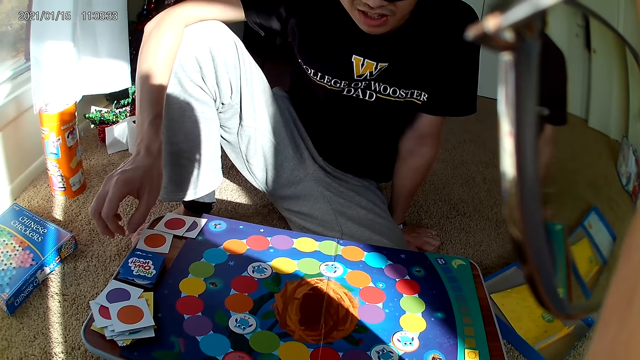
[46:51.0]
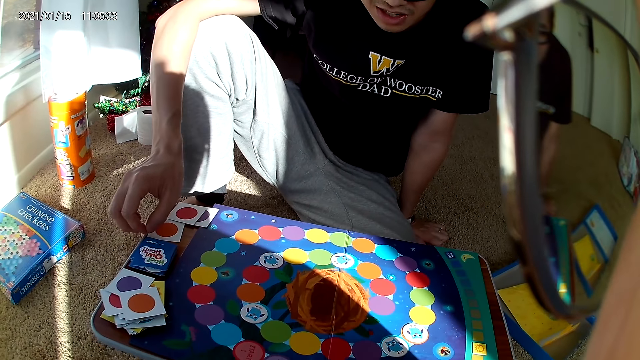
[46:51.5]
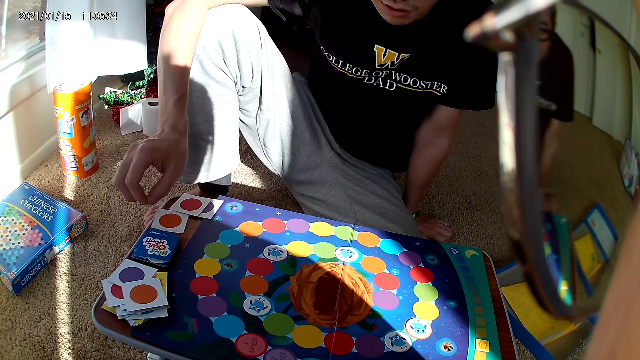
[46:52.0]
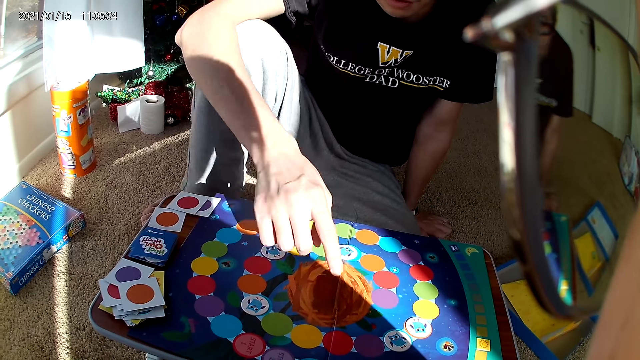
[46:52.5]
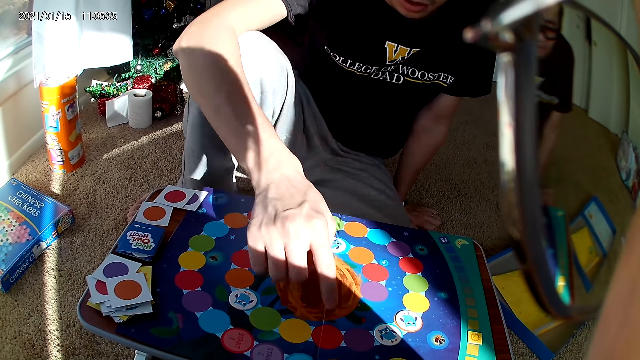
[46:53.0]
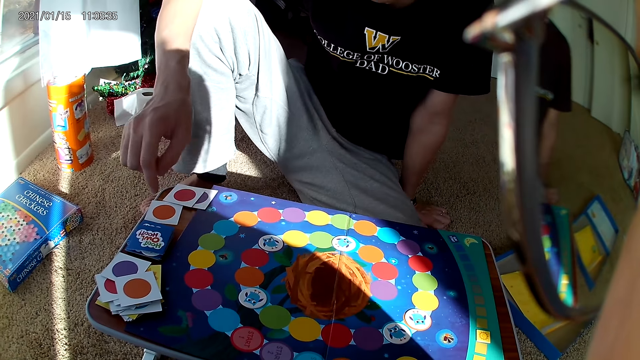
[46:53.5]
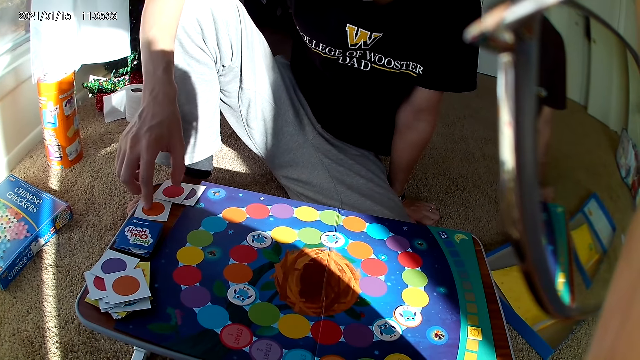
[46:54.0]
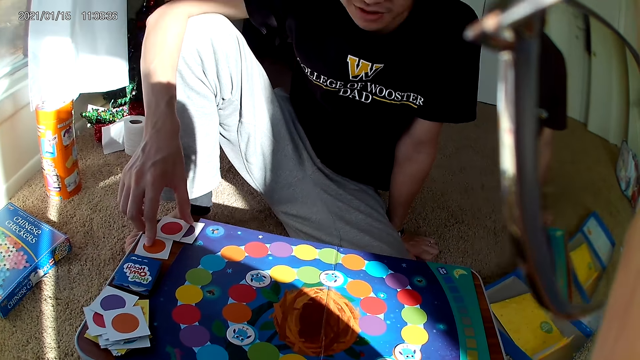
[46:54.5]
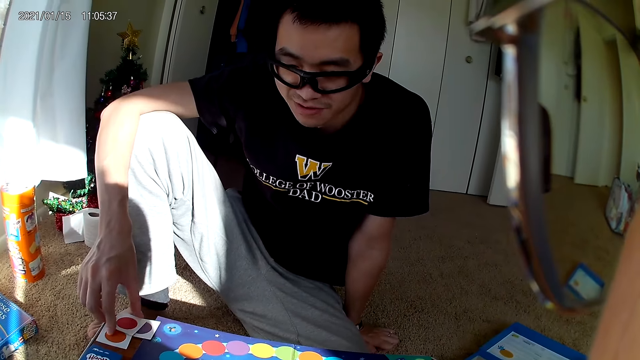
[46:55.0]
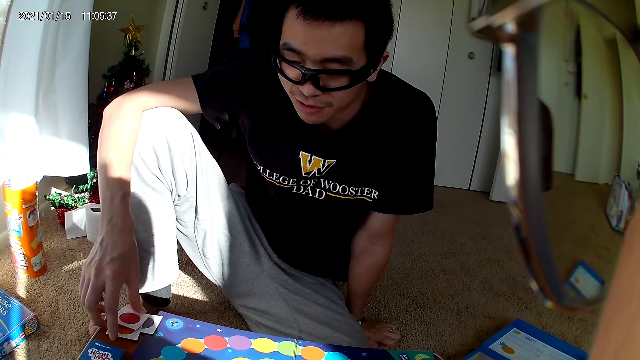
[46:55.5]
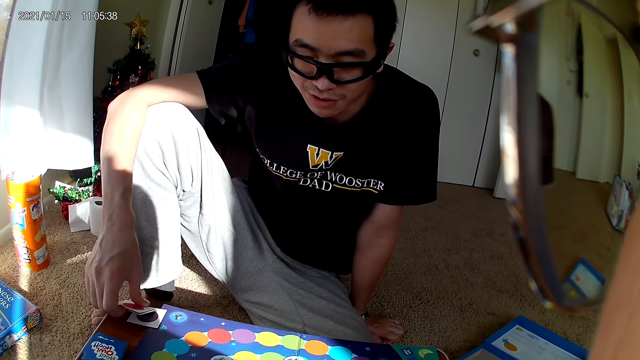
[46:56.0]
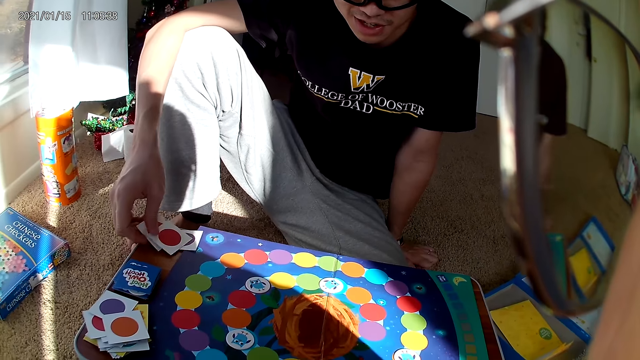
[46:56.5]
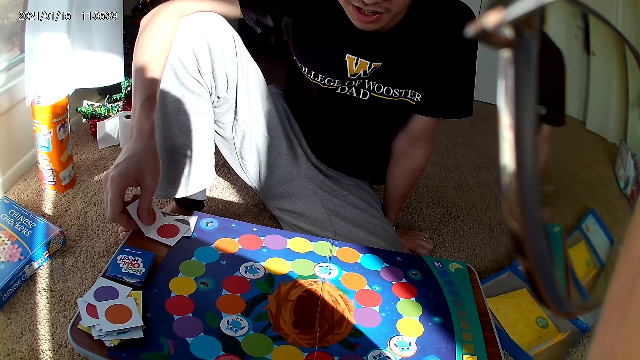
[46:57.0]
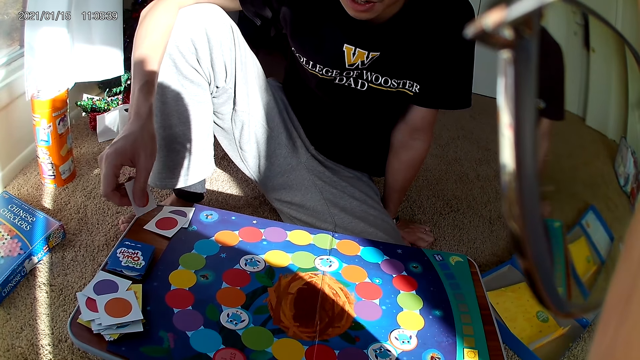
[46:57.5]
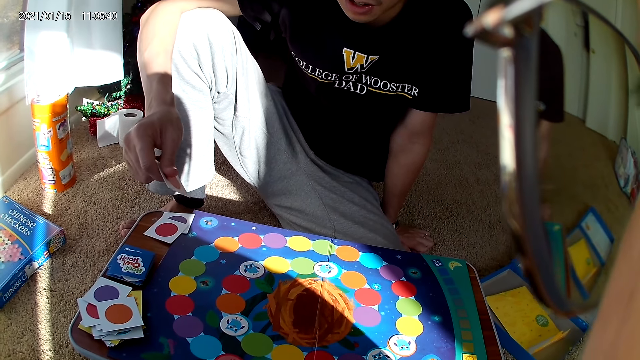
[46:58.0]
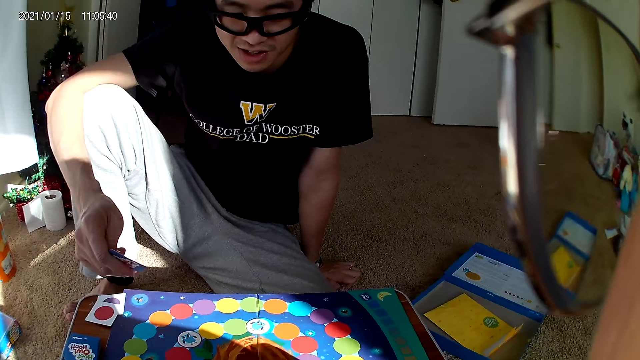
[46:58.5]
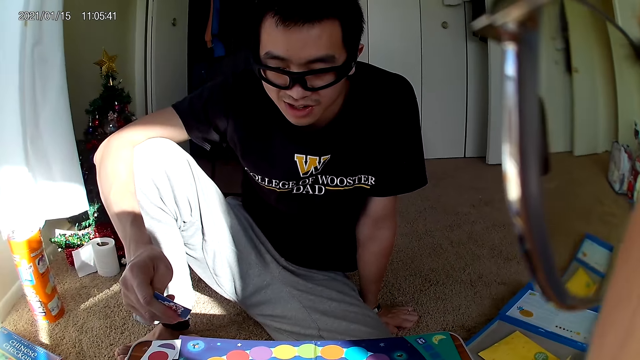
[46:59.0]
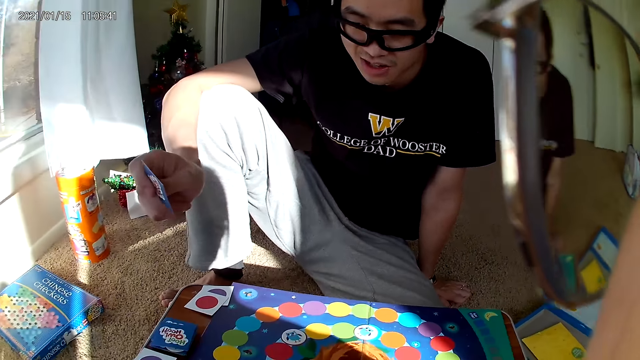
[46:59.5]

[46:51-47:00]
The camera wearer places the scrabble on the board game. A man points at the scrabble. The man picks a card on the board with his right hand and touches playing cards. The man holds a playing card.

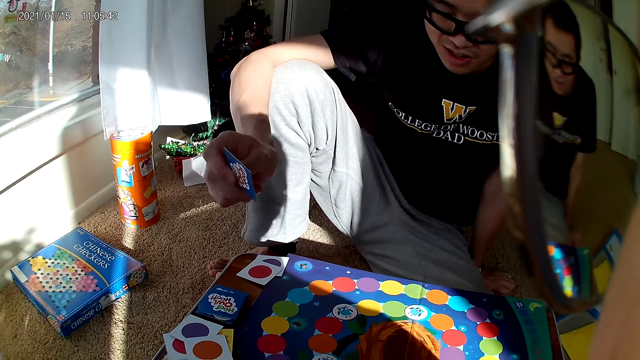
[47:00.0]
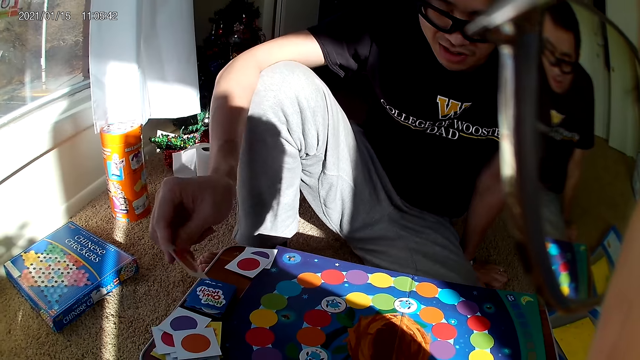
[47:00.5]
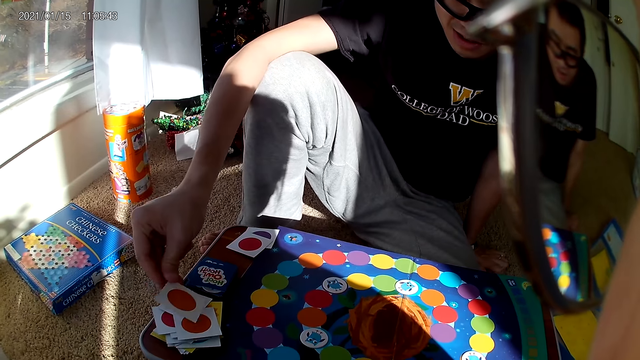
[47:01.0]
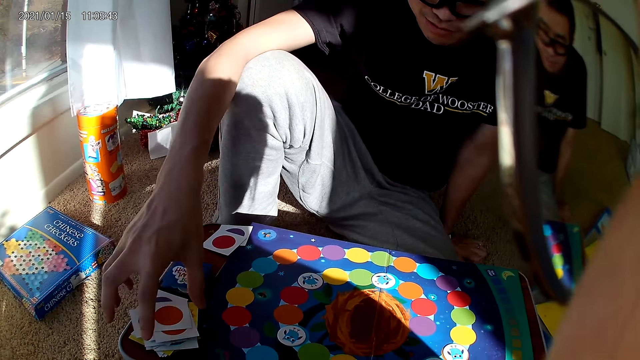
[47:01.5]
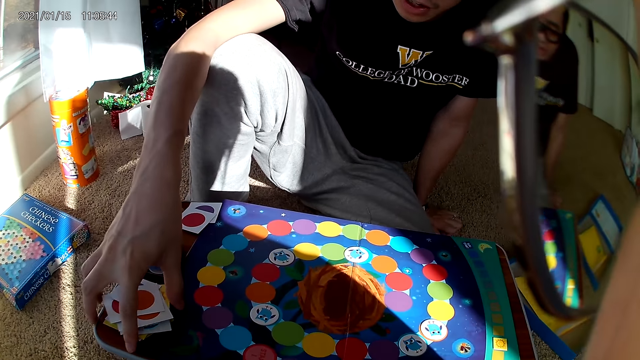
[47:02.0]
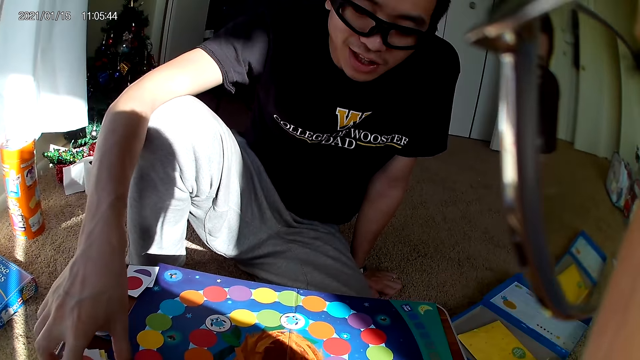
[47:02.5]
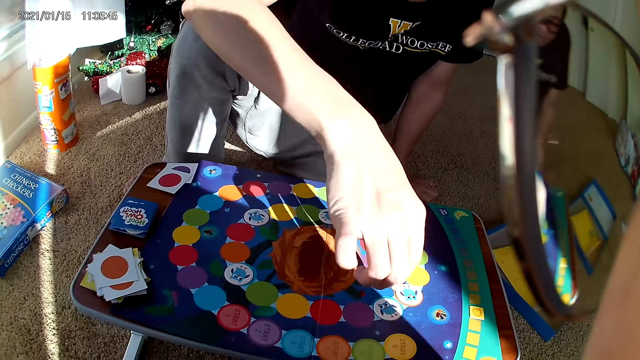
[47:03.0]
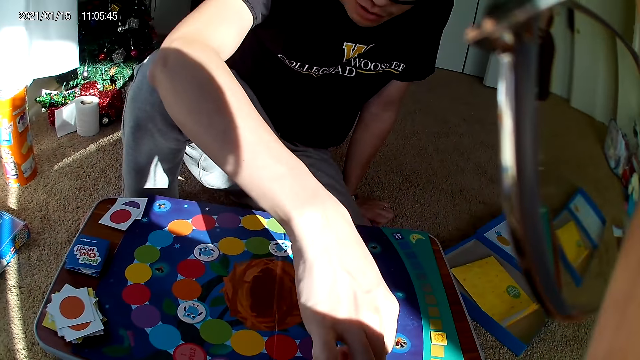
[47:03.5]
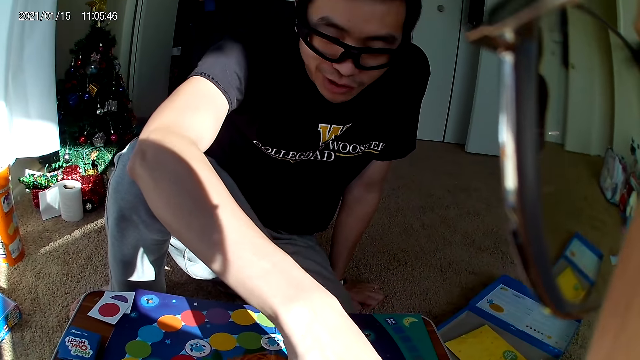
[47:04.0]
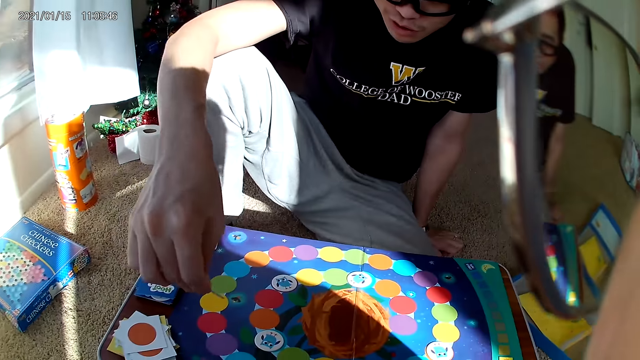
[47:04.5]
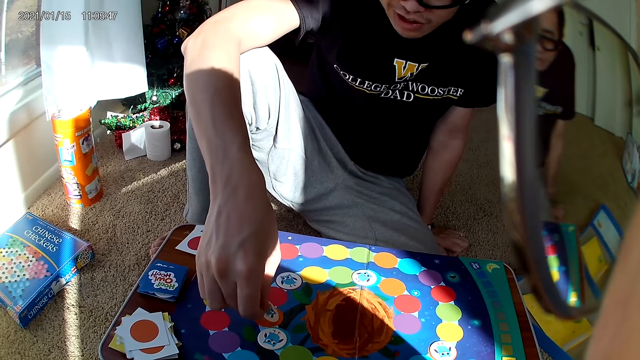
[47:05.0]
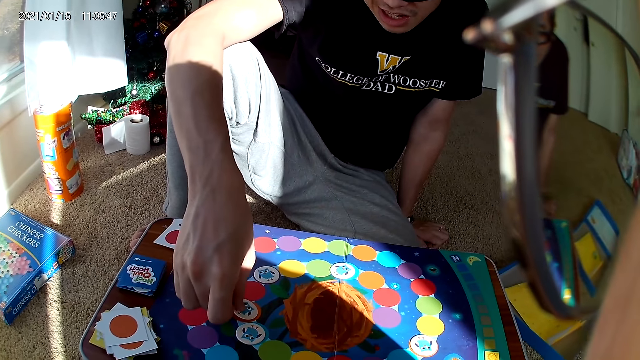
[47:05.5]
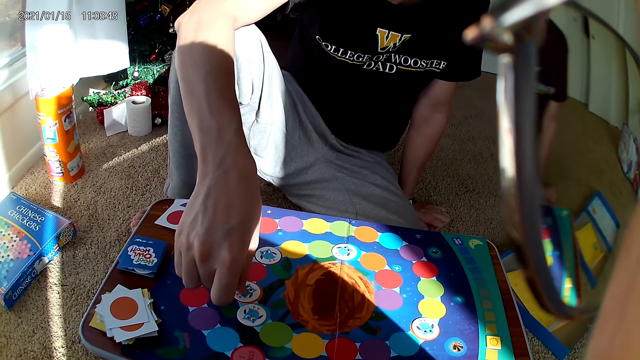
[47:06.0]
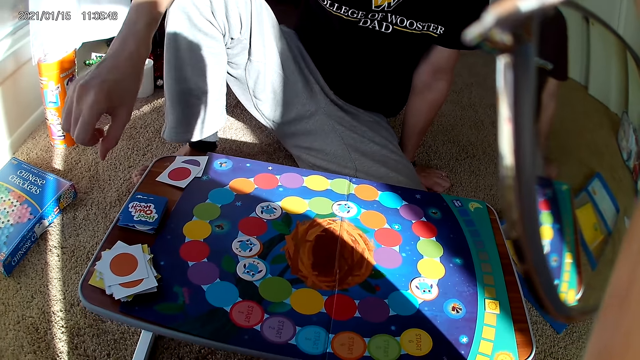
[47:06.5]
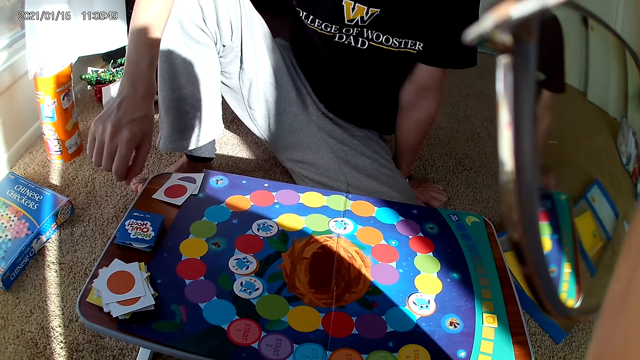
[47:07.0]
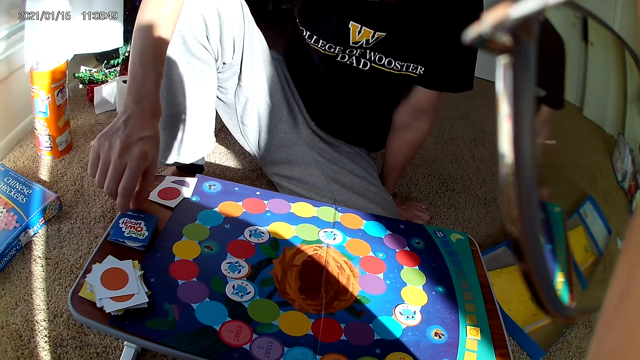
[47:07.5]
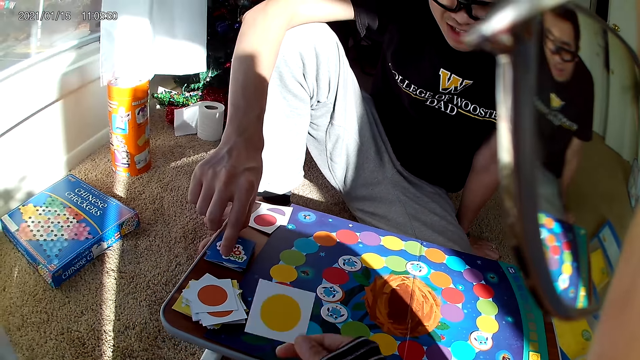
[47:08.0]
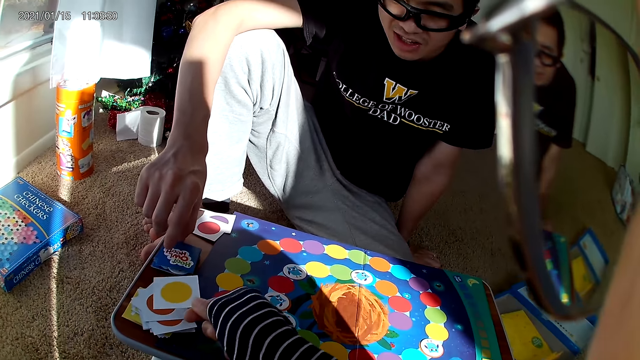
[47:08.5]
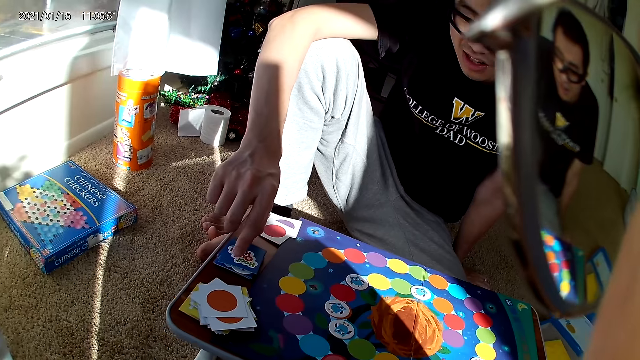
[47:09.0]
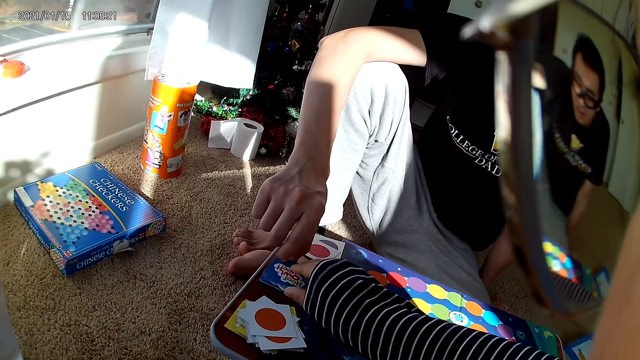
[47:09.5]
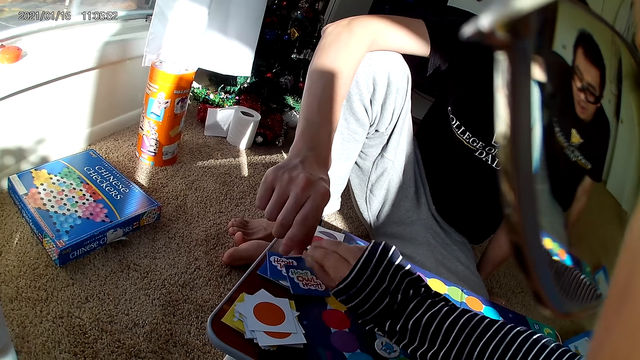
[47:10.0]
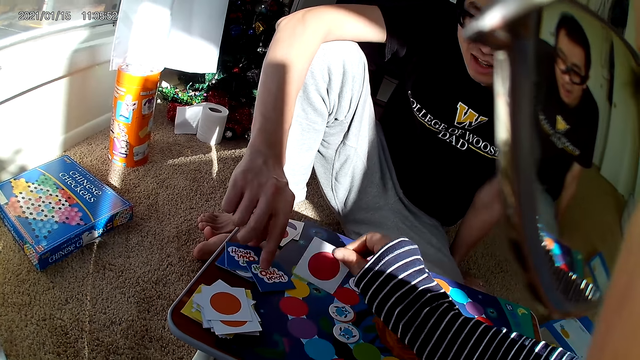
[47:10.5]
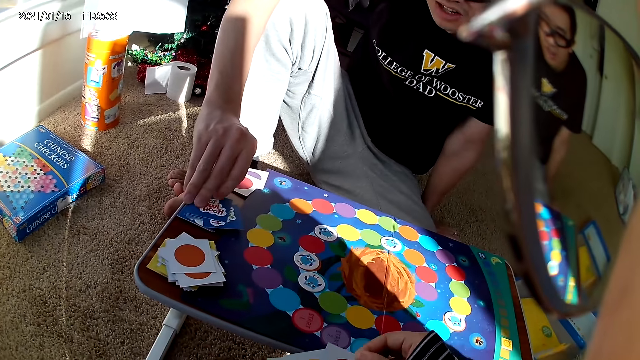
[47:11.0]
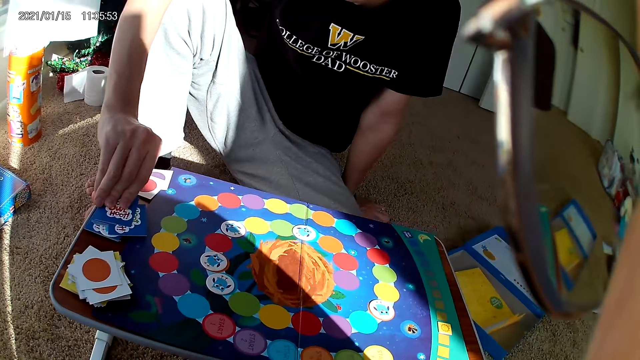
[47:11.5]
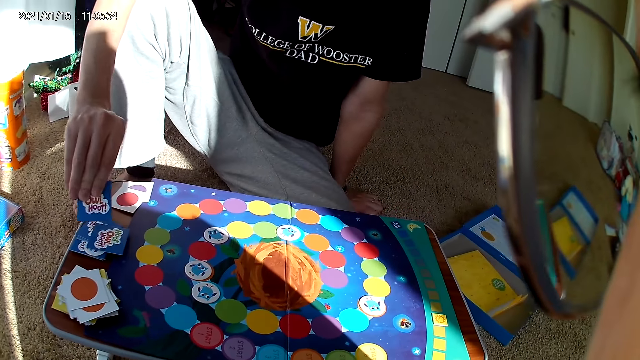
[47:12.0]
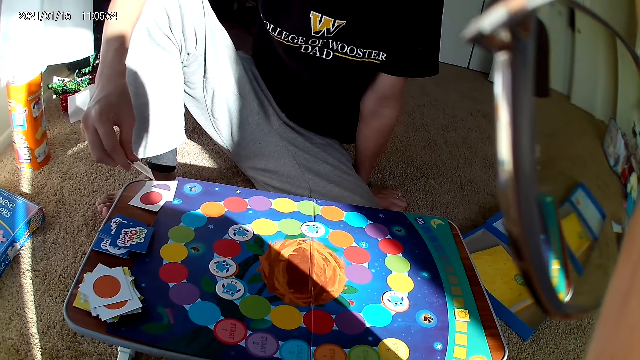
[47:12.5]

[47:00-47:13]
A man drops a card on the board with his right hand, adjusts cards on the board with his right hand, and picks the card on the board with his right hand. The man drops the card on the board with his right hand and places a hand on the knee. The camera wearer holds a playing card on the board game. She stretches the card towards the board with her right hand and picks the card from the board with her right hand. The man picks the card from the board with his right hand. The camera wearer holds the playing card. The man touches the playing cards.
